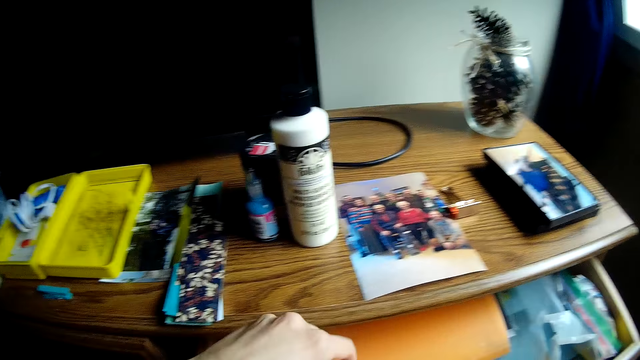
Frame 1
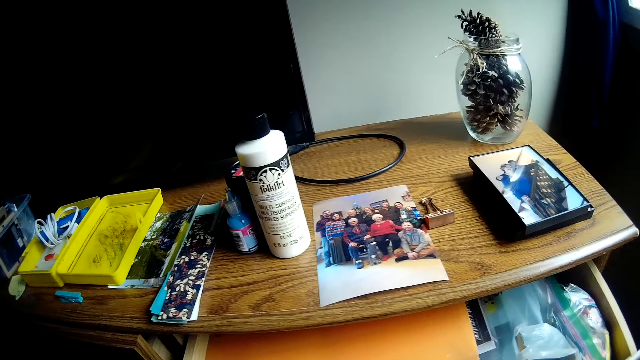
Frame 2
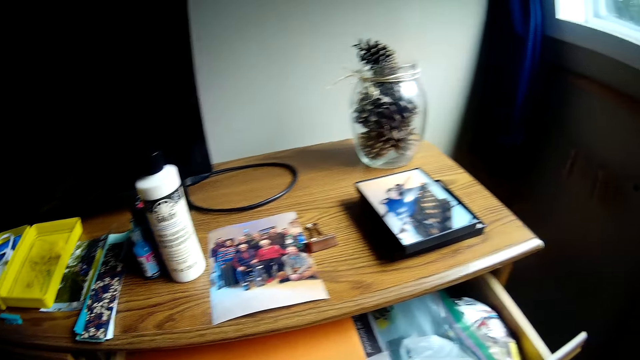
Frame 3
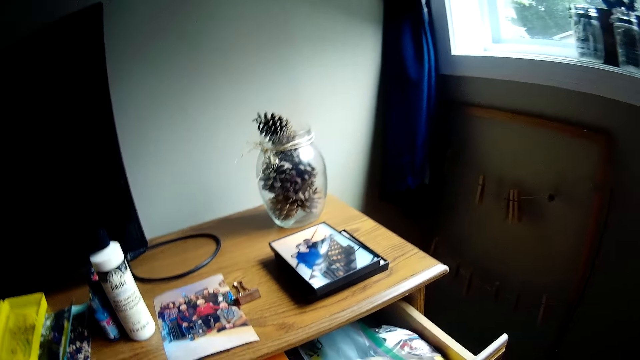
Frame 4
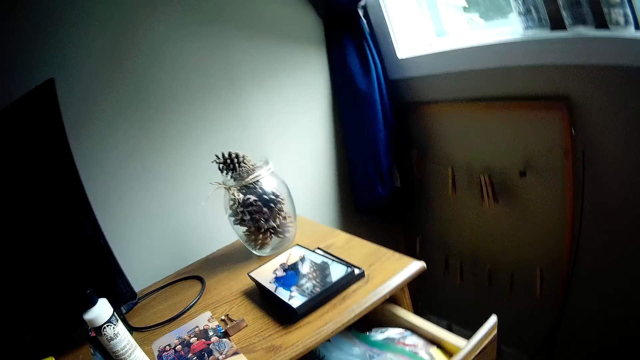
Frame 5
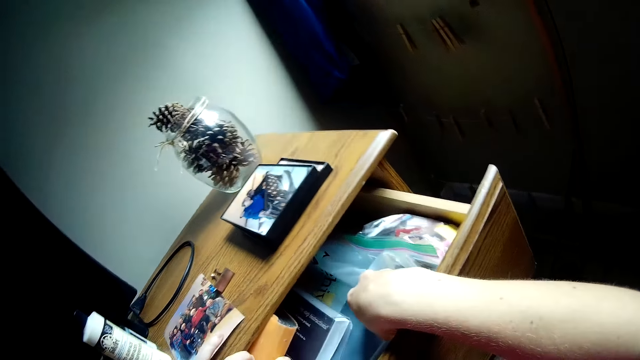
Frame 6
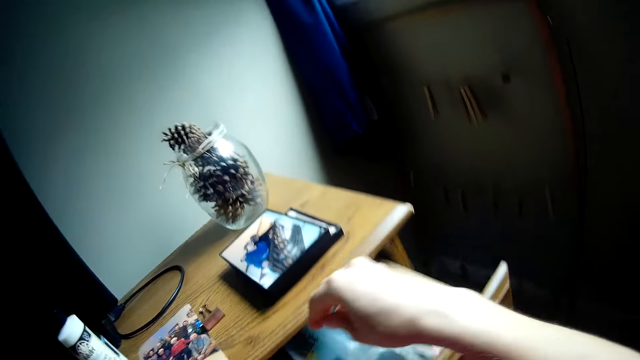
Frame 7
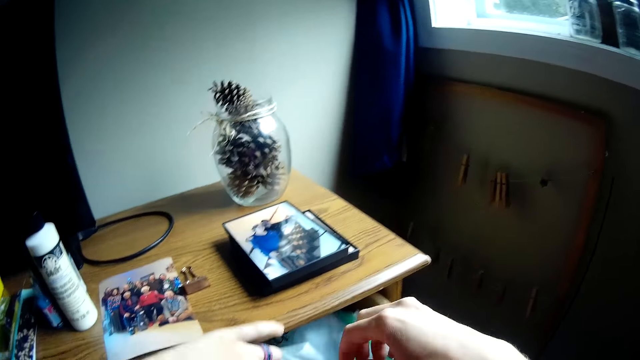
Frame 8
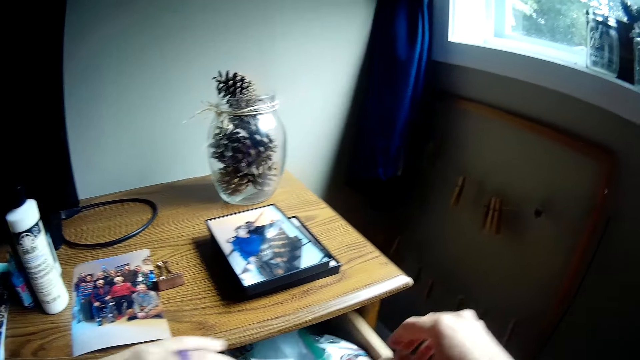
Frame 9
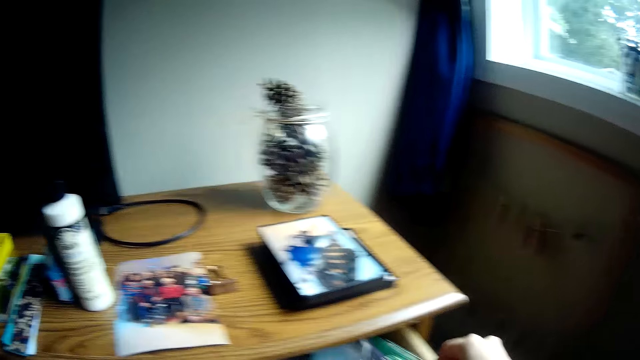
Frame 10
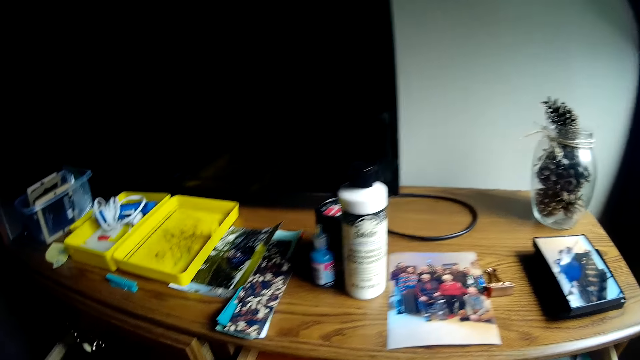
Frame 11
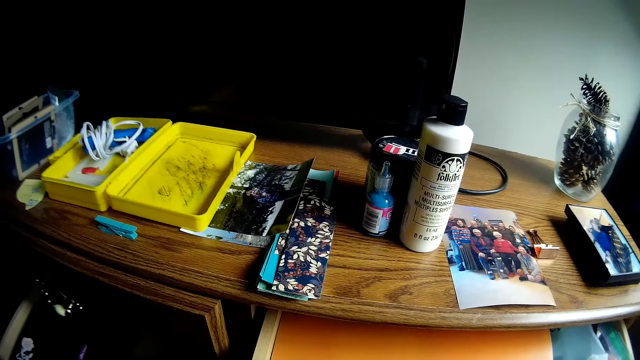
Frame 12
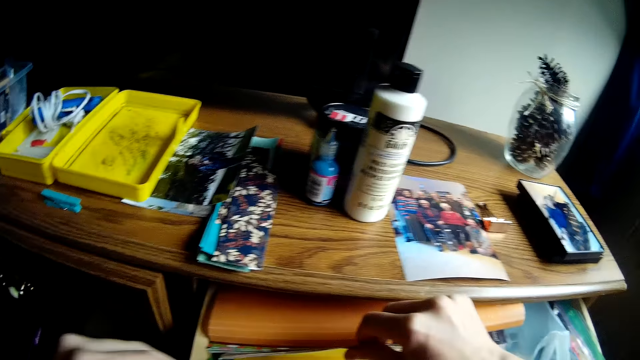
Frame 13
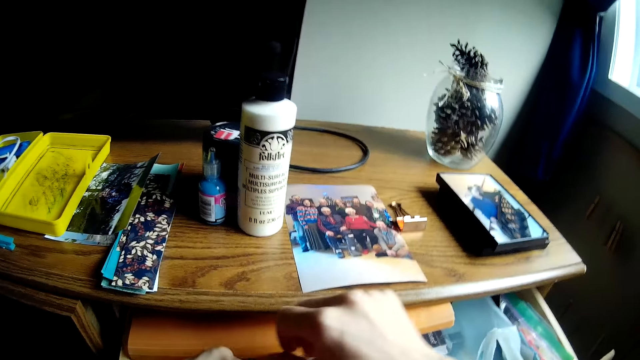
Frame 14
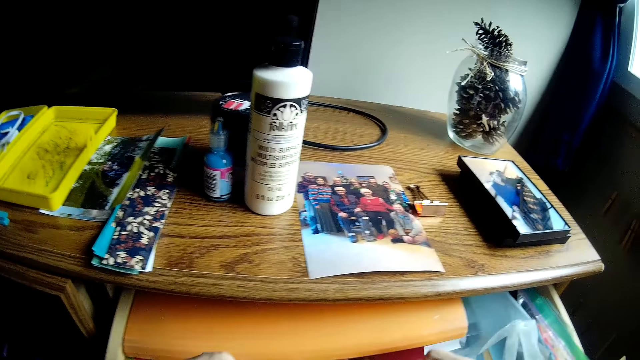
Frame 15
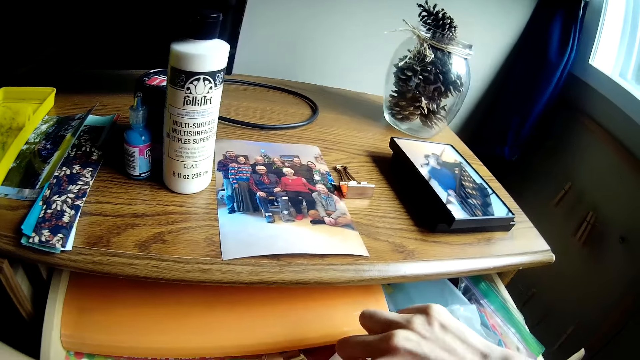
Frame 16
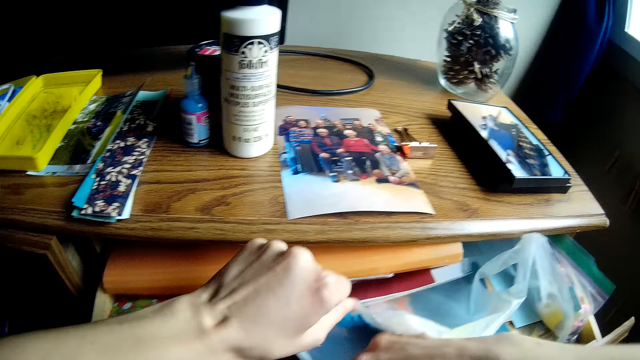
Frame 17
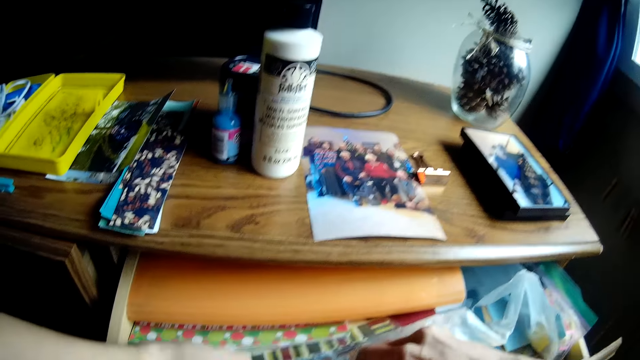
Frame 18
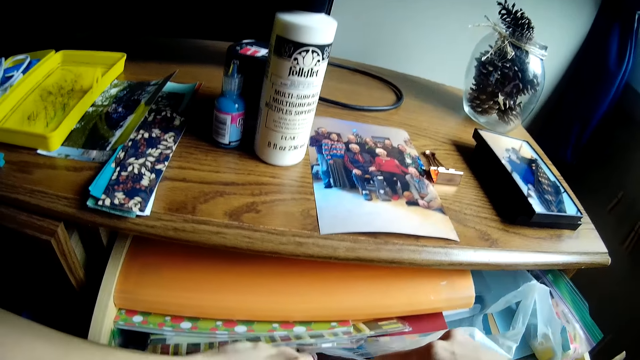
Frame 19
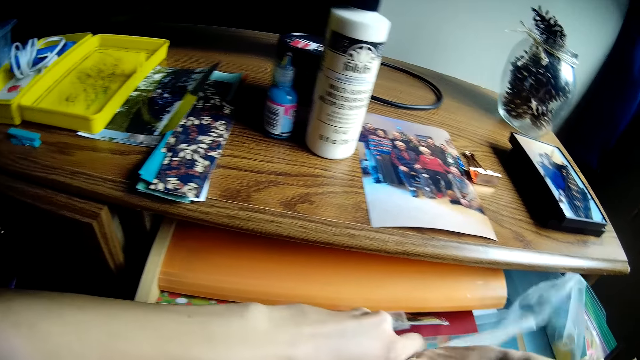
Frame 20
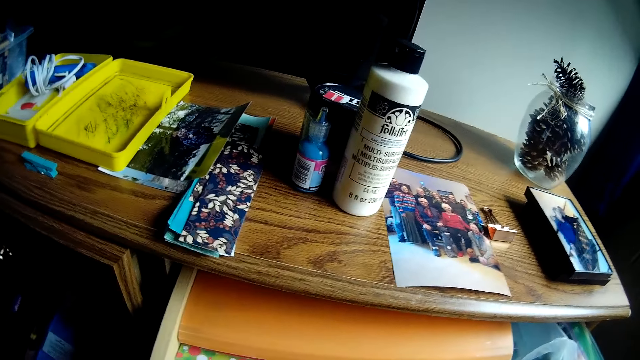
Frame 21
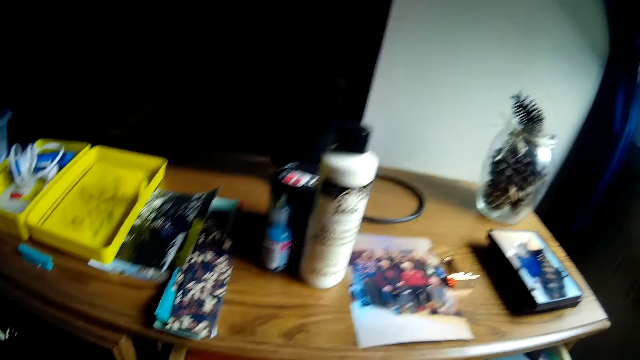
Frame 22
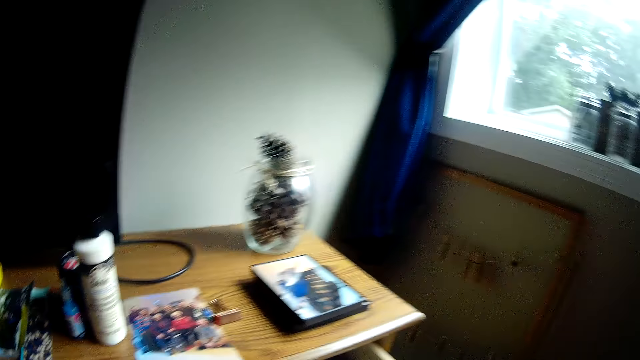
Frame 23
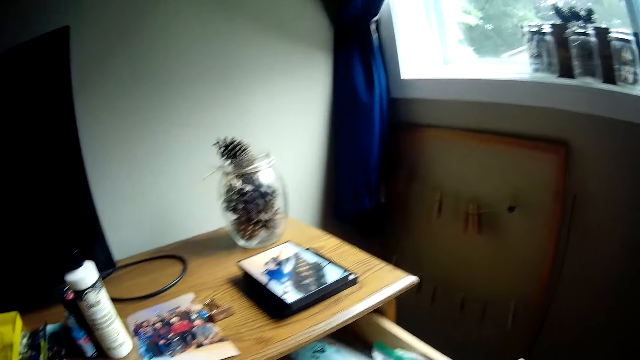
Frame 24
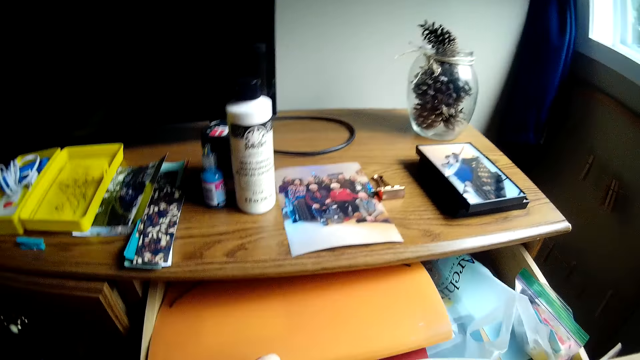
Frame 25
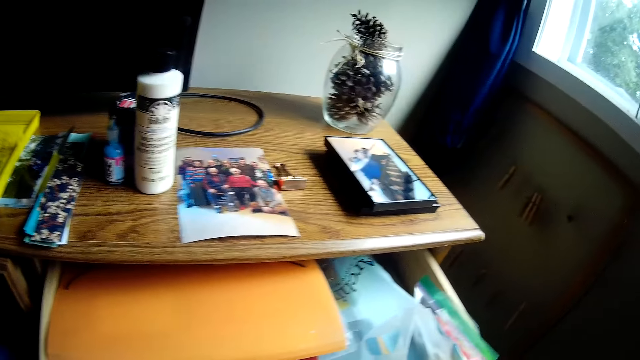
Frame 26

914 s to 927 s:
The camera wearer searches the drawer. They place papers in the drawer. They peruse the papers on the drawer and look around.

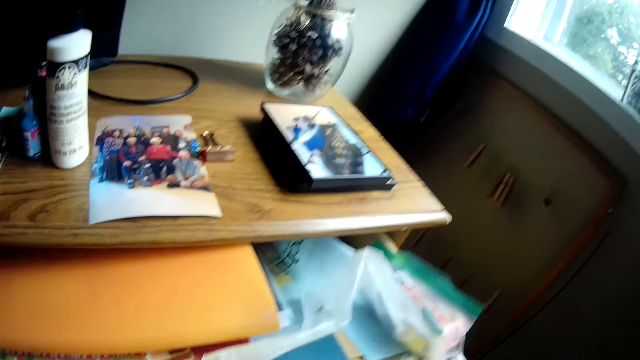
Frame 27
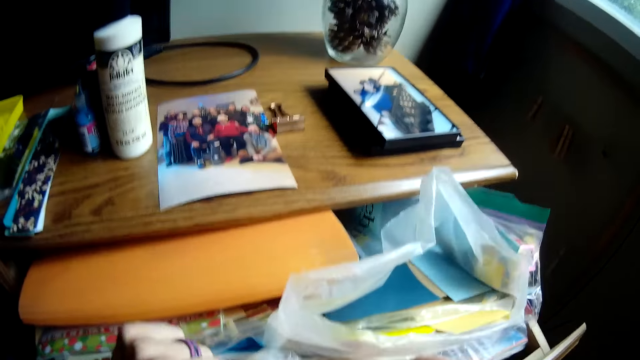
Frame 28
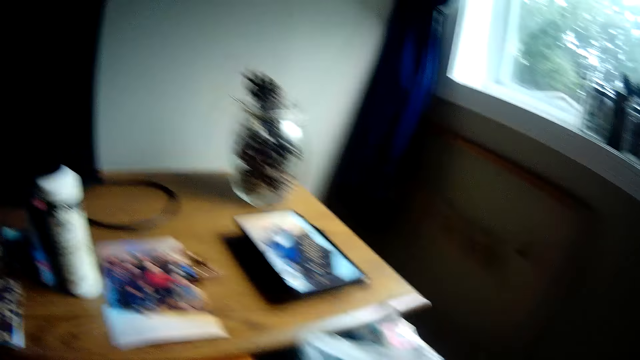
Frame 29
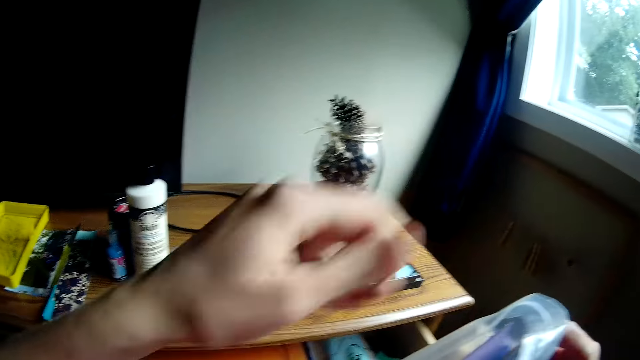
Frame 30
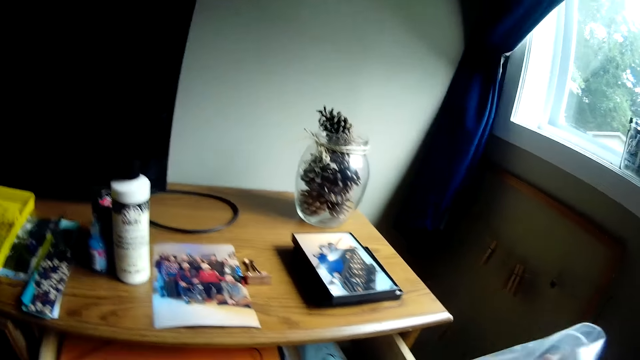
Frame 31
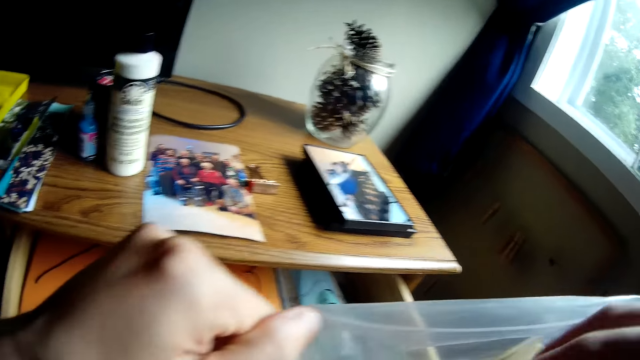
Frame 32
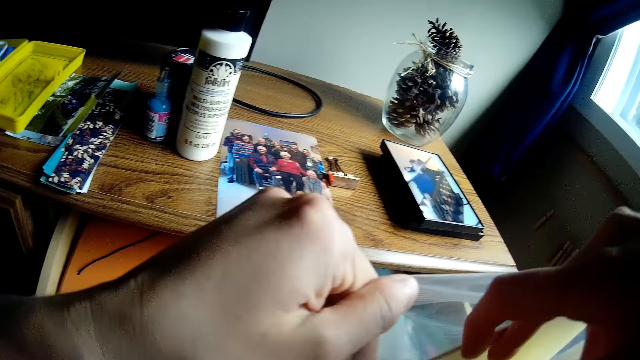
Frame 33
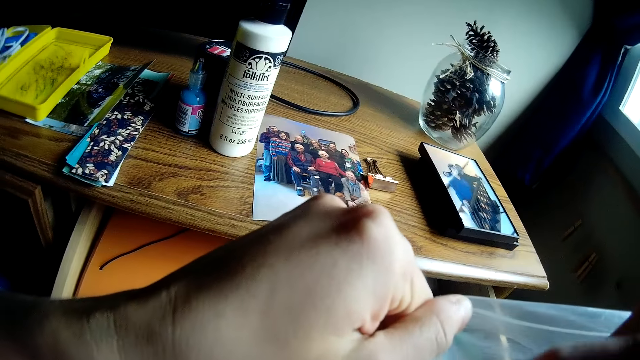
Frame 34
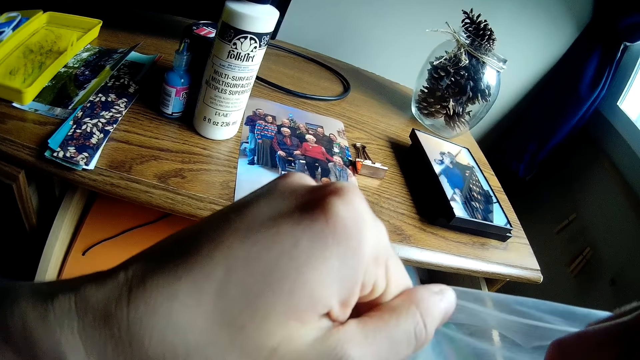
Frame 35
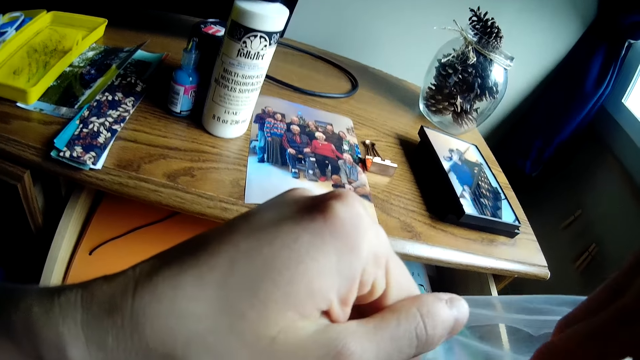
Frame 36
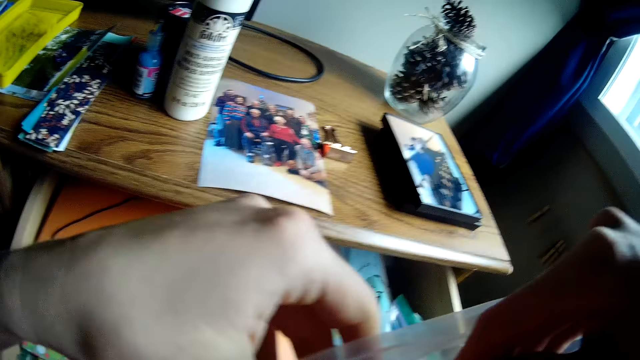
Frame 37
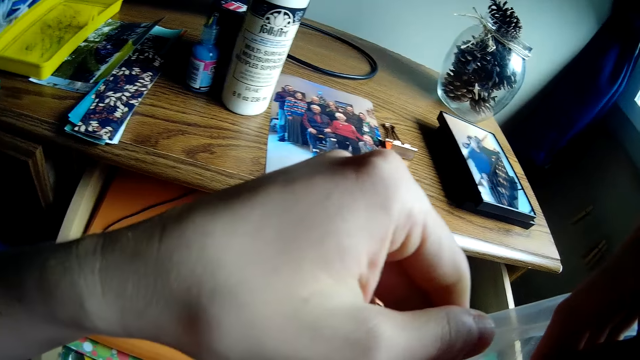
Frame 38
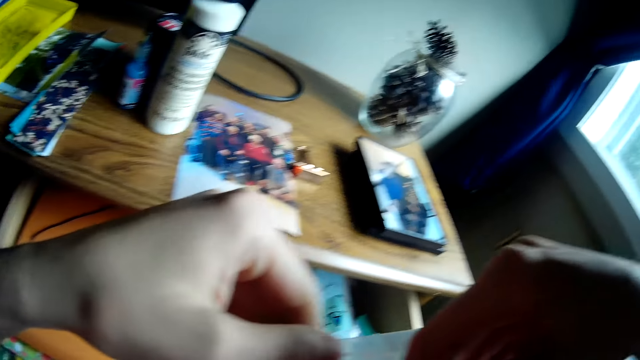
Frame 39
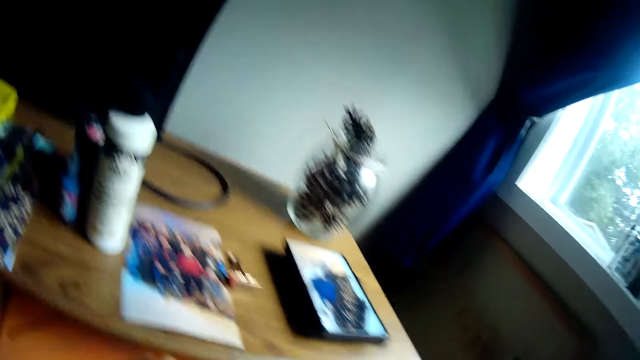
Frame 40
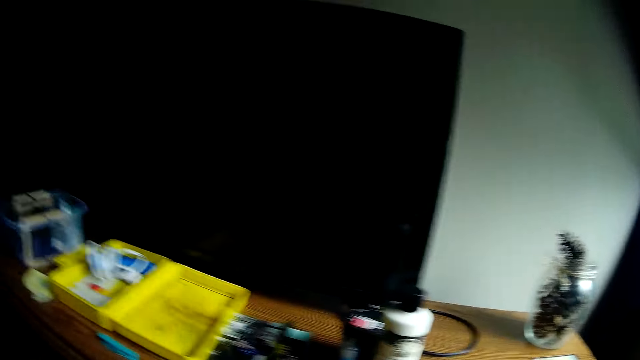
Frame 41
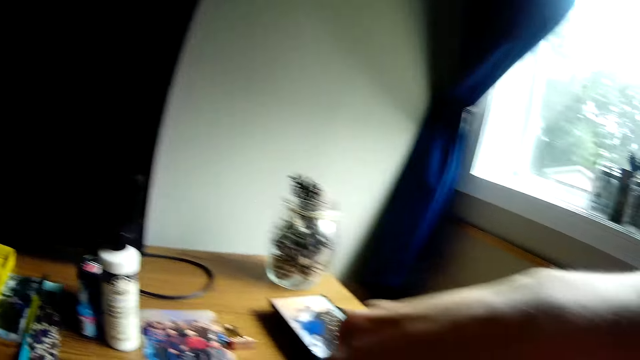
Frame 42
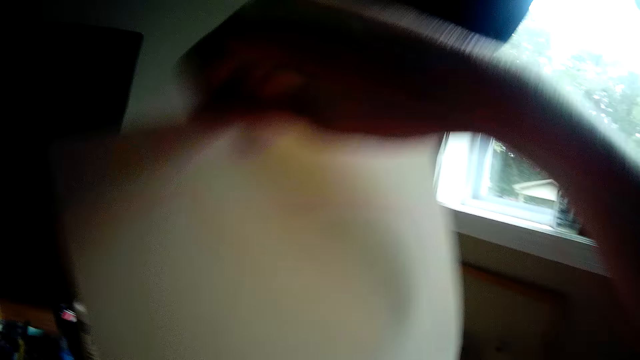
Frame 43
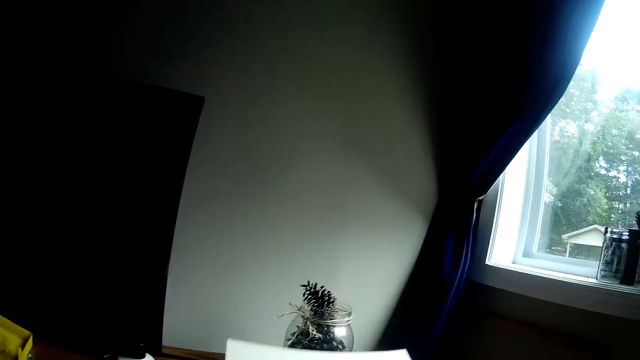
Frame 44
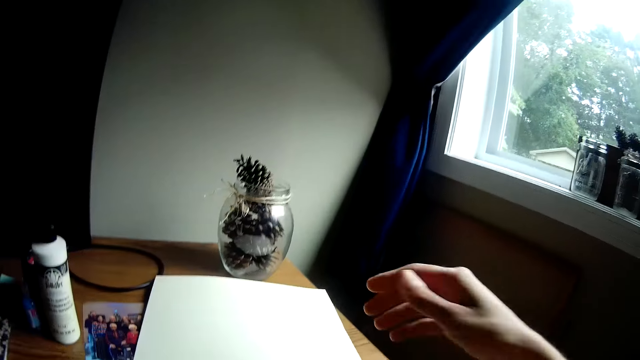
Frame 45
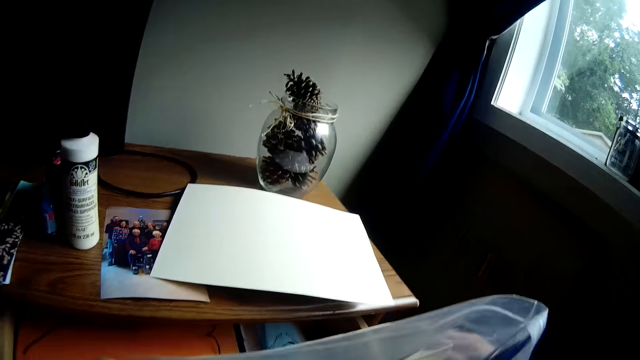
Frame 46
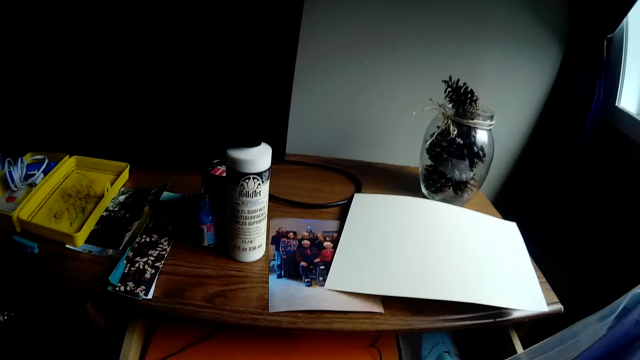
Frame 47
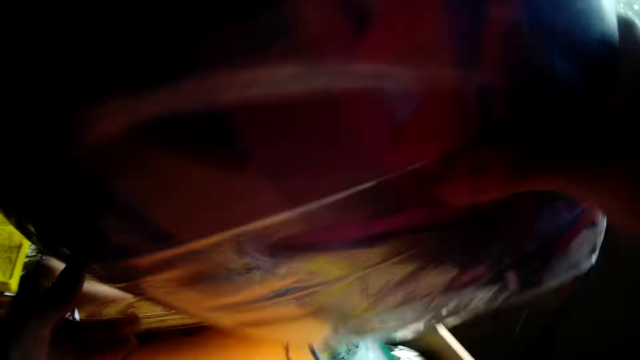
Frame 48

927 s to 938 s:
The camera wearer peruses the papers on the drawer. They take out paper from a plastic bag. They drop the paper on the drawer surface. They place the papers on their table.
